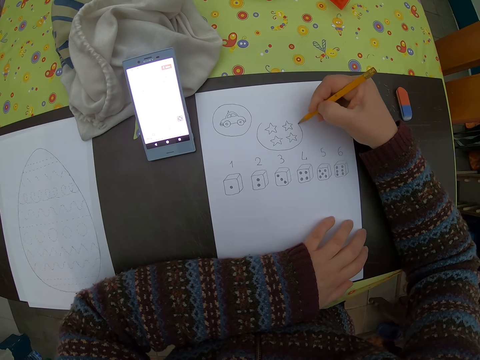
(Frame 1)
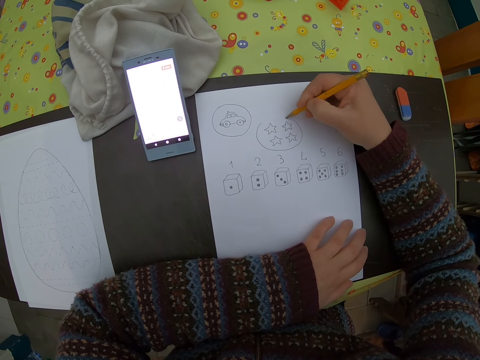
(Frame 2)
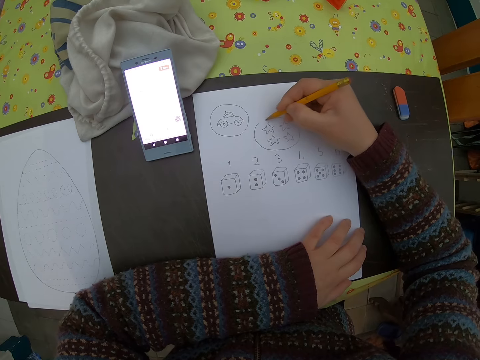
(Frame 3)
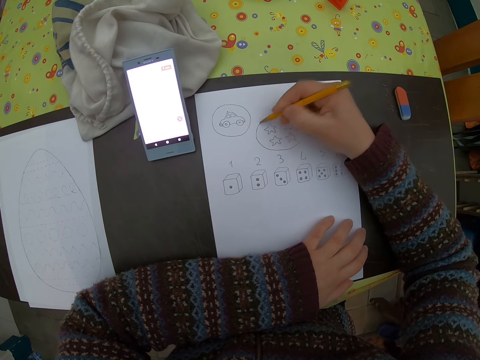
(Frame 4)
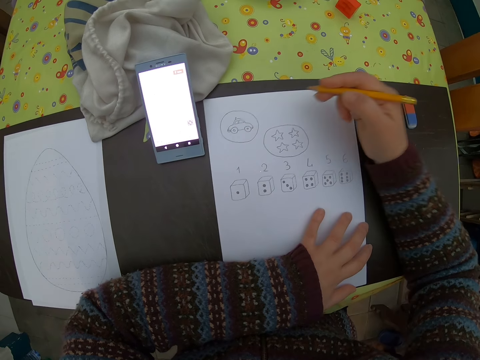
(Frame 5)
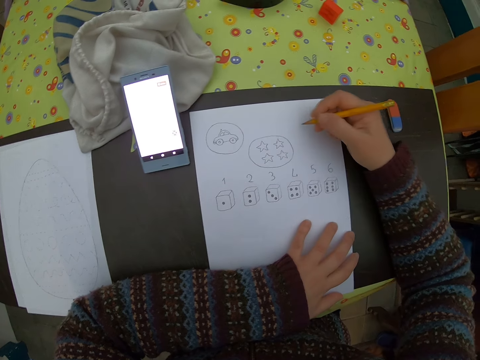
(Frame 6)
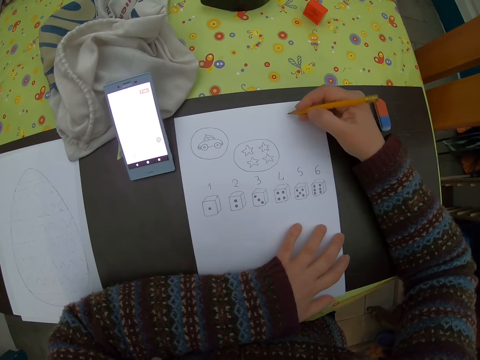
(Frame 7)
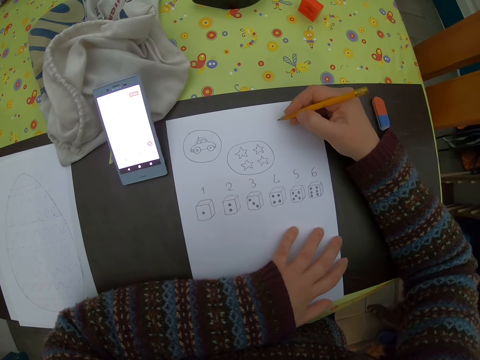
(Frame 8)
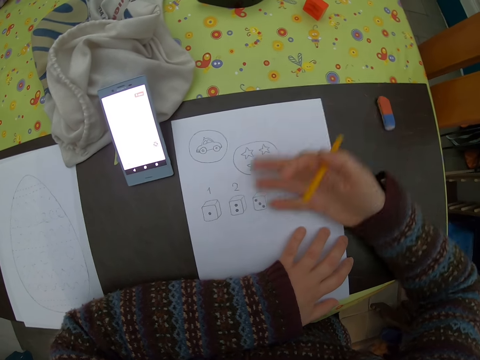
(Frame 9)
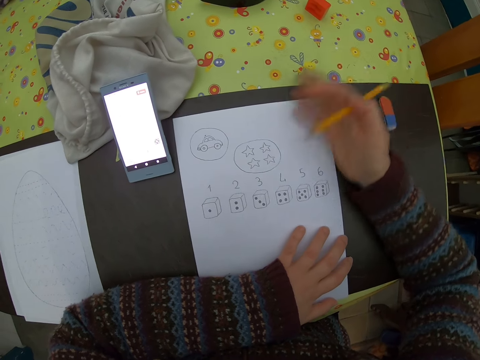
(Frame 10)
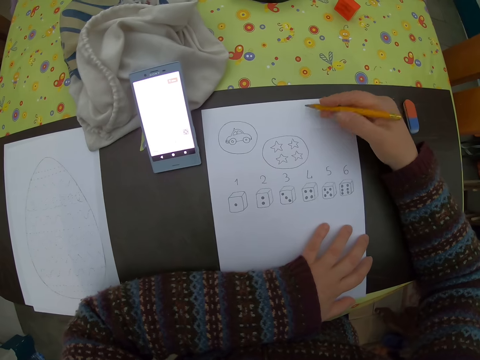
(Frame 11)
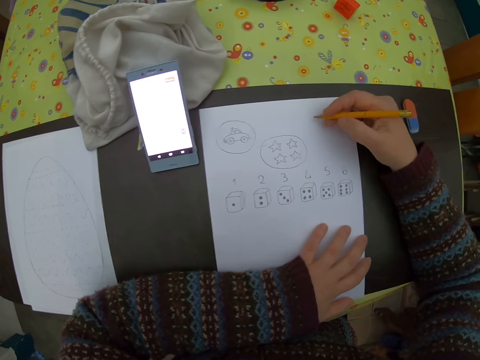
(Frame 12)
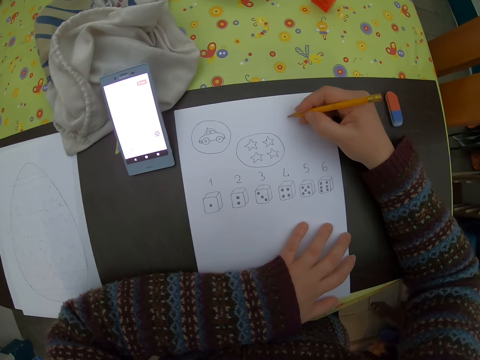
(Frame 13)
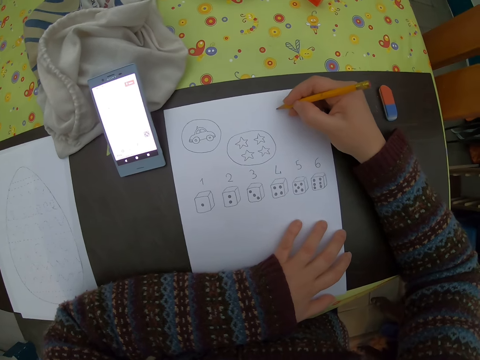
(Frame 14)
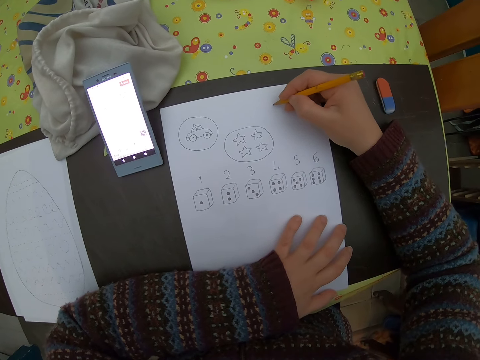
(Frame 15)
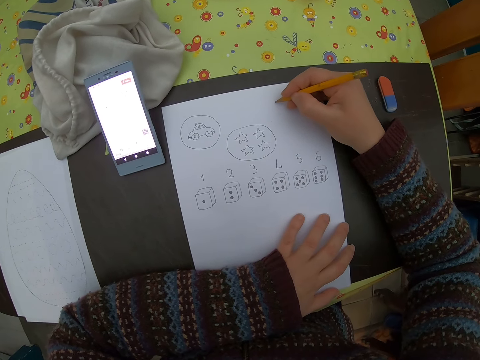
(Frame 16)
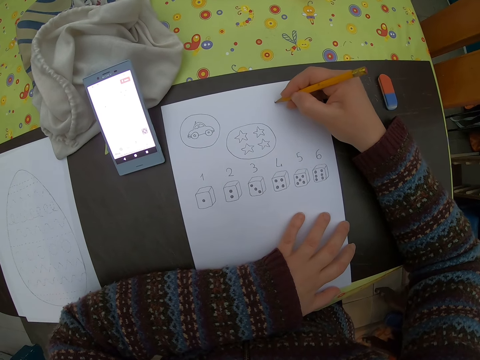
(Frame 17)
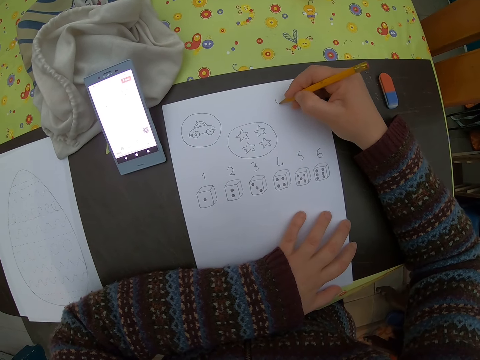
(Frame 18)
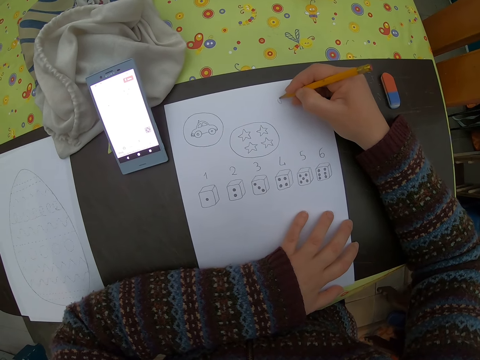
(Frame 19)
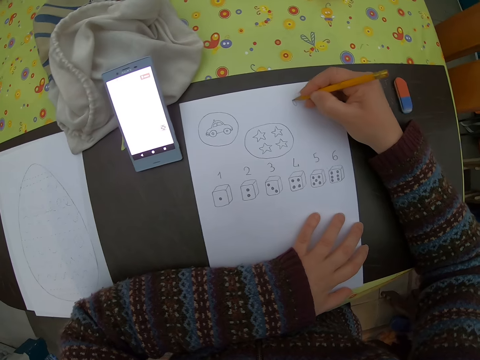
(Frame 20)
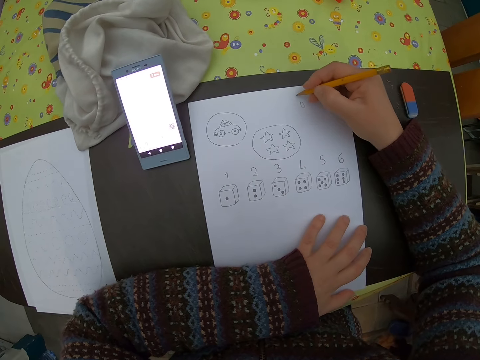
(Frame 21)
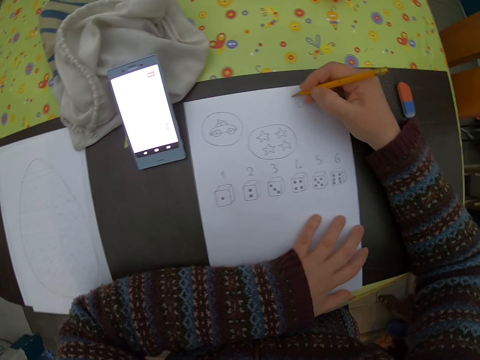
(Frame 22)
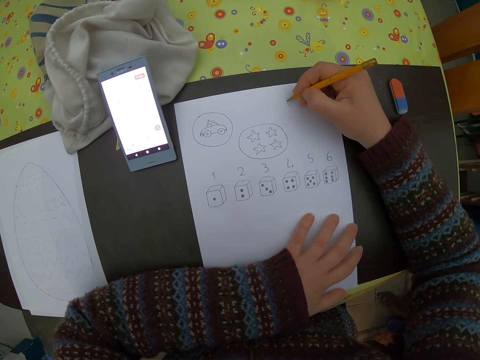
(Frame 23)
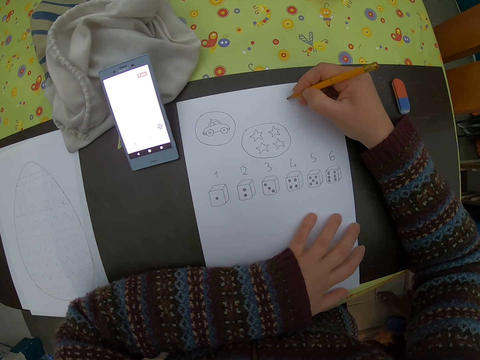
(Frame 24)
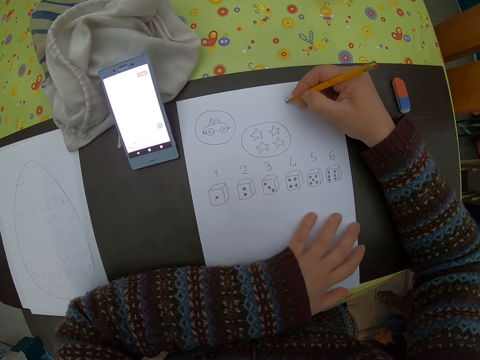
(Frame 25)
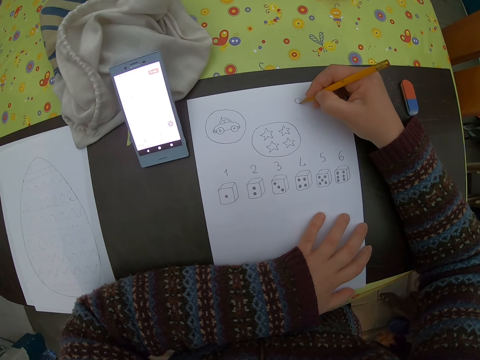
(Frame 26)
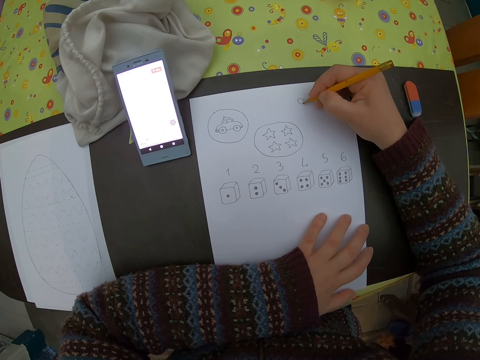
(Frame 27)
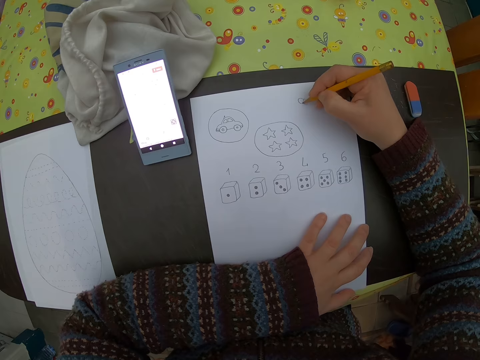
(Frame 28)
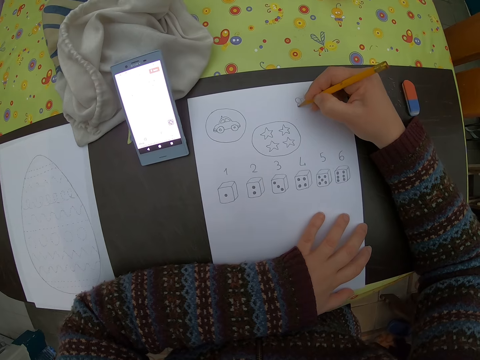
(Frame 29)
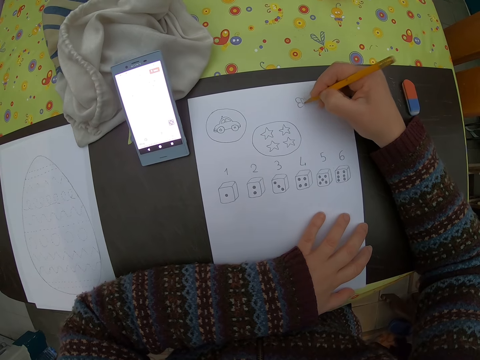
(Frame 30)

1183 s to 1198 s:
The camera wearer dusts the sheet of paper with her right hand. She draws butterflies on the sheet of paper with the pencil in her right hand. She draws on the sheet of paper with her right hand.

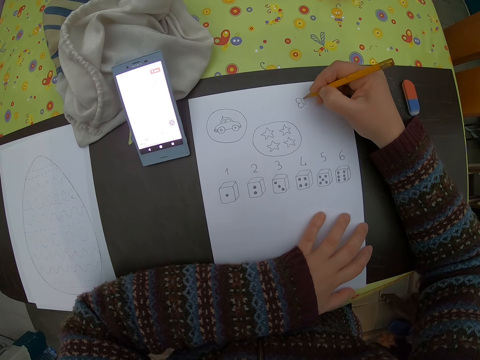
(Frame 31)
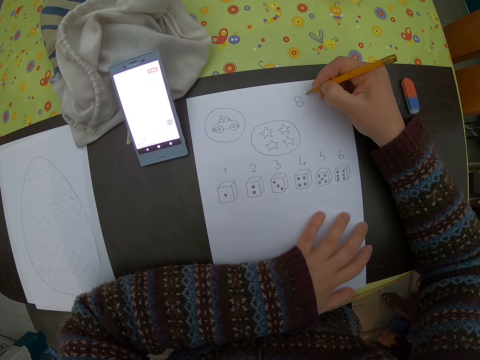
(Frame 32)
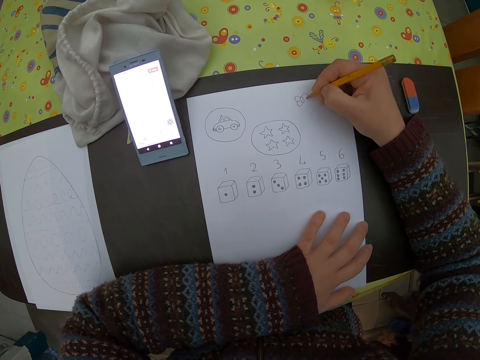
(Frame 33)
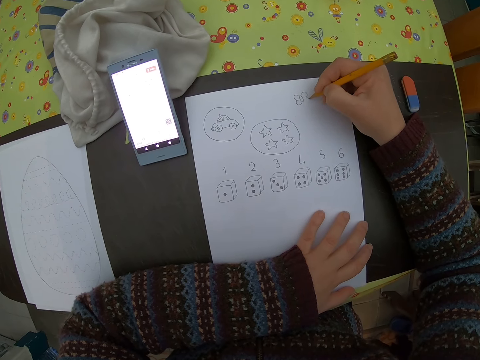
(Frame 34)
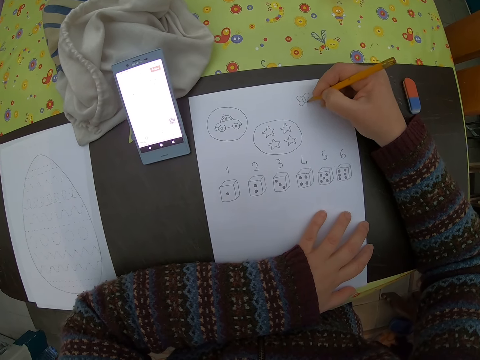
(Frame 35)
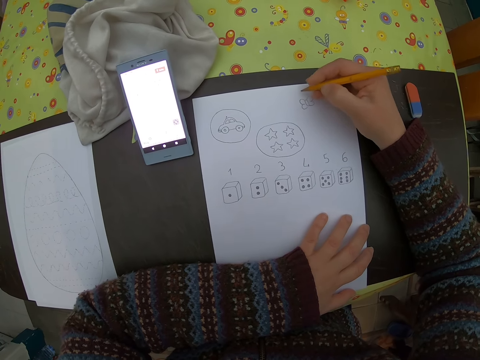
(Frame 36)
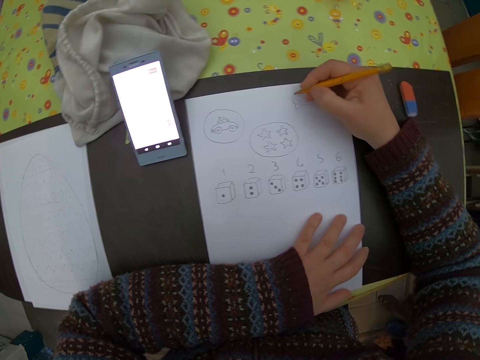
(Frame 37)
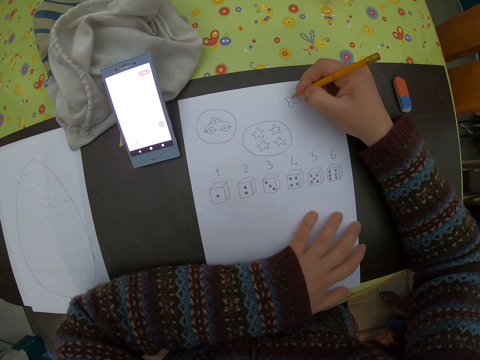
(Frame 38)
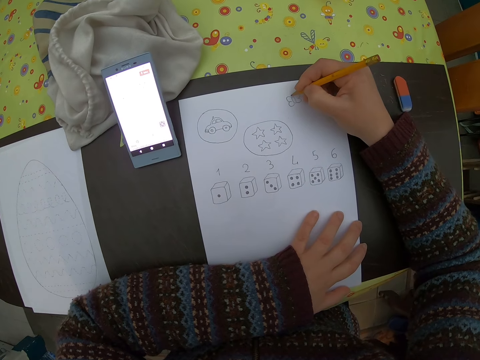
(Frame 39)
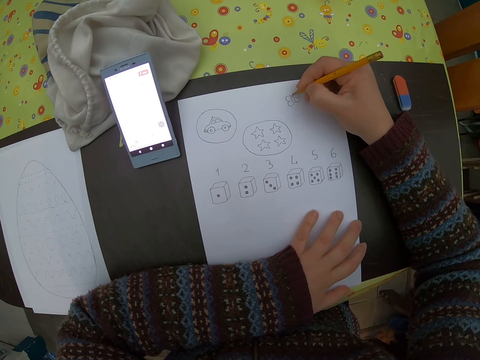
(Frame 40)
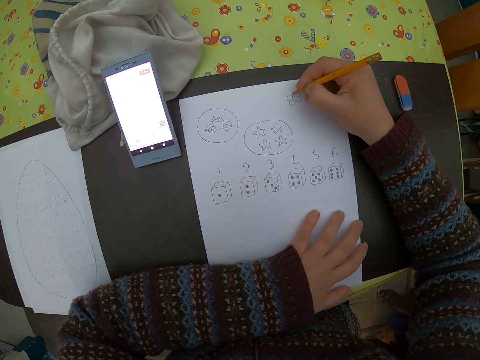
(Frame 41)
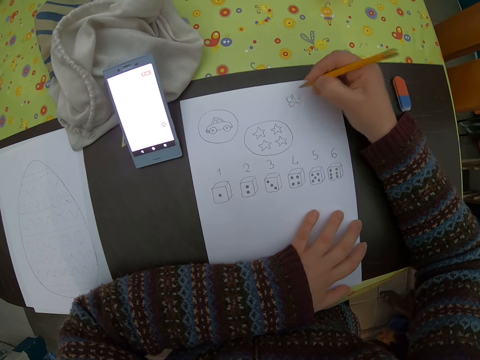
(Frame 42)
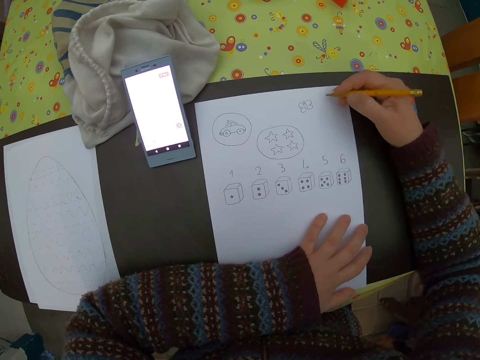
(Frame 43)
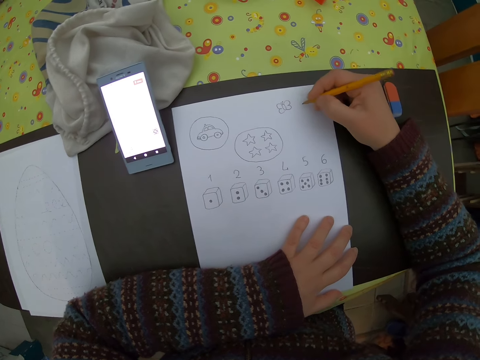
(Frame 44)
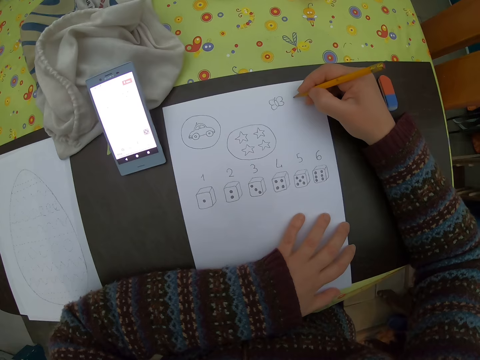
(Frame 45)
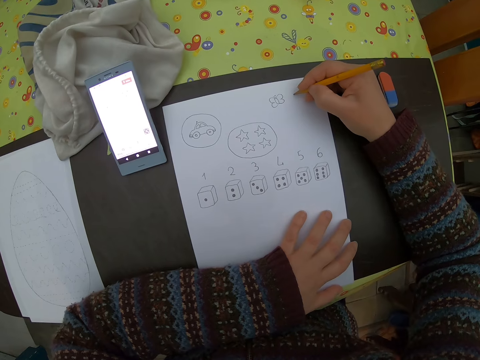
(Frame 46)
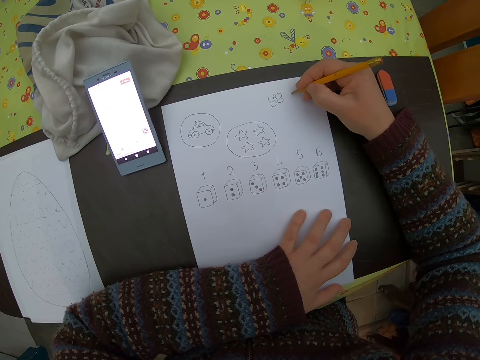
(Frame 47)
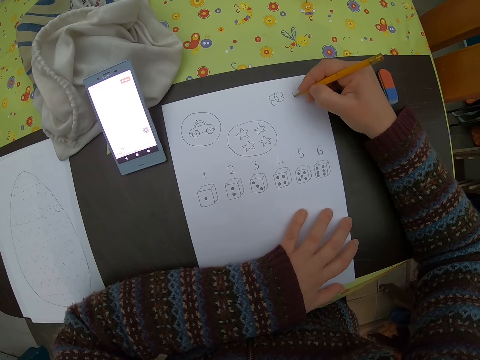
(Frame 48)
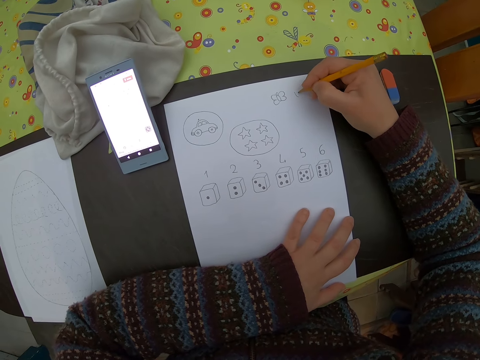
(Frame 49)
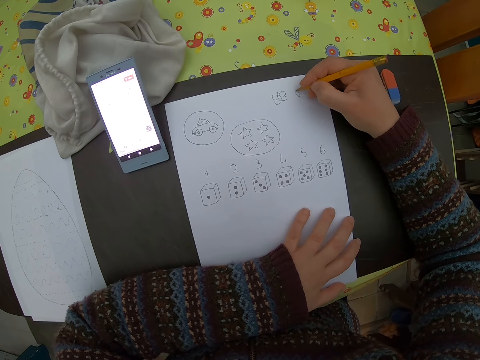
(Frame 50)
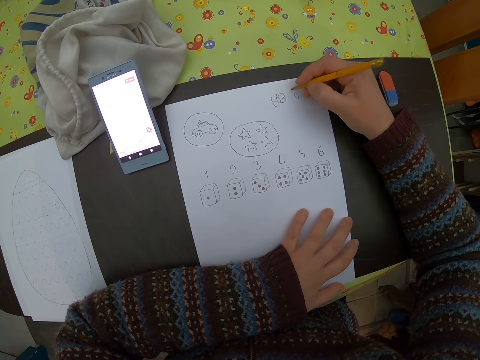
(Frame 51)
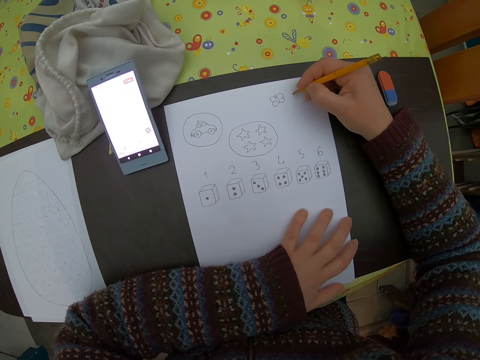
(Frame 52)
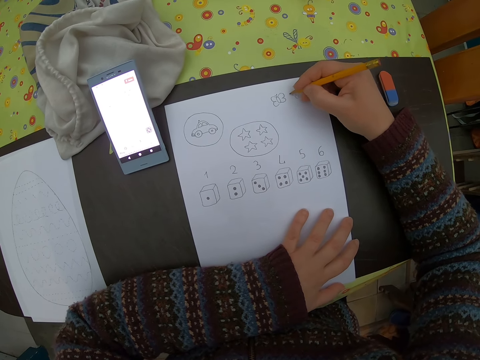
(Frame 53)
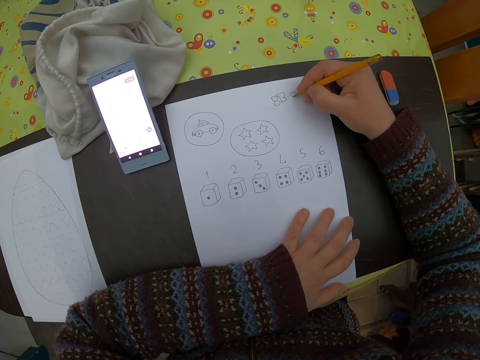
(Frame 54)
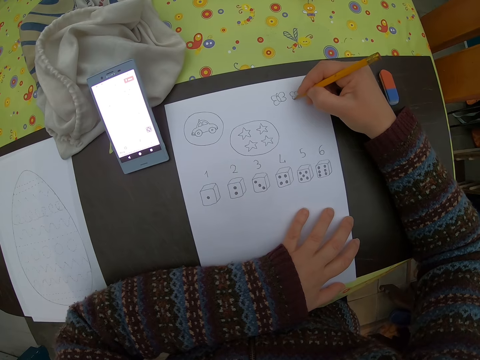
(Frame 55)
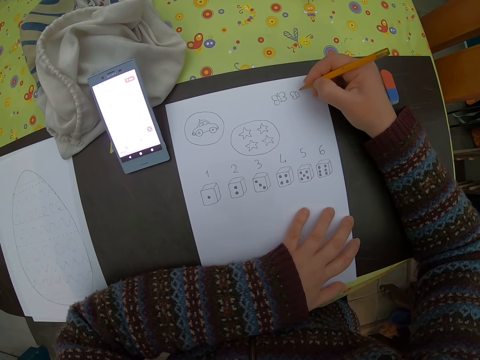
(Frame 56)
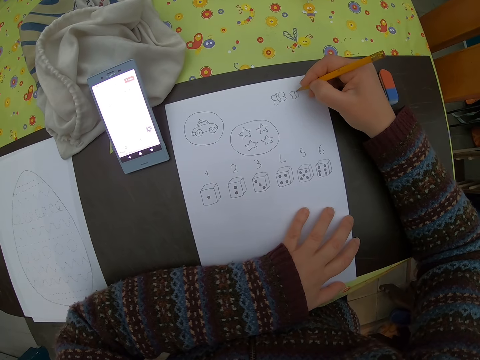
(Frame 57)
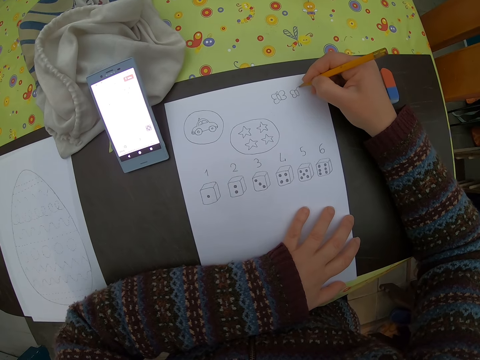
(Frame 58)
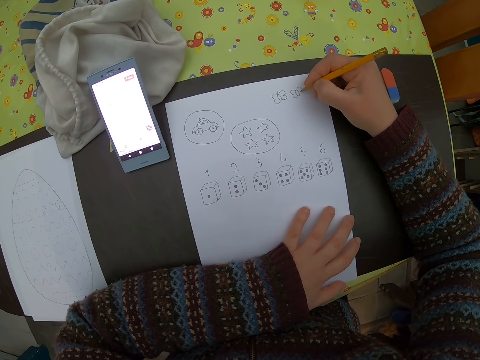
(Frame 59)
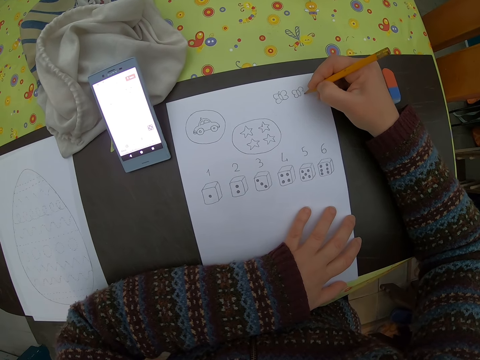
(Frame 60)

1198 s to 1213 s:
The camera wearer moves the hand on the paper. They draw a butterfly.
